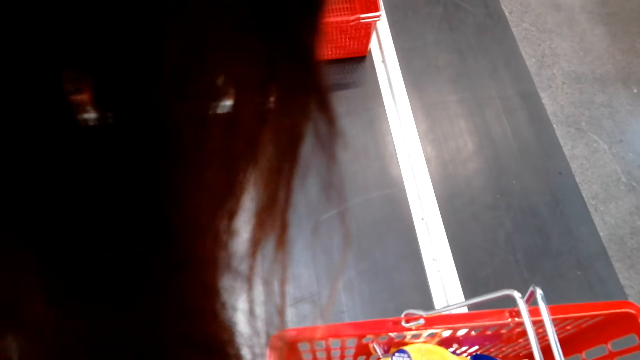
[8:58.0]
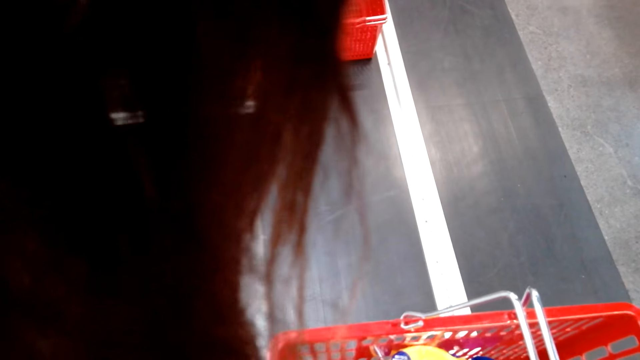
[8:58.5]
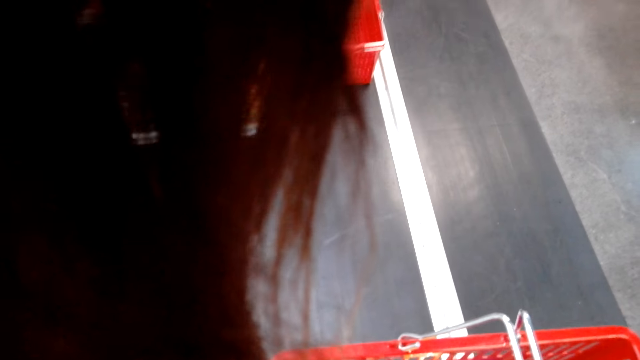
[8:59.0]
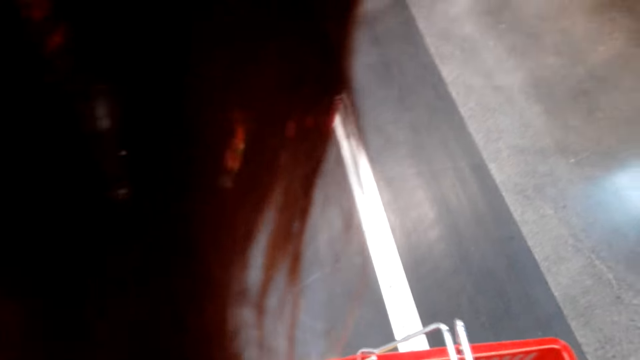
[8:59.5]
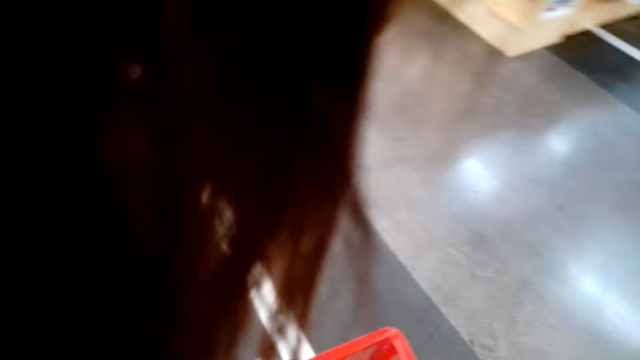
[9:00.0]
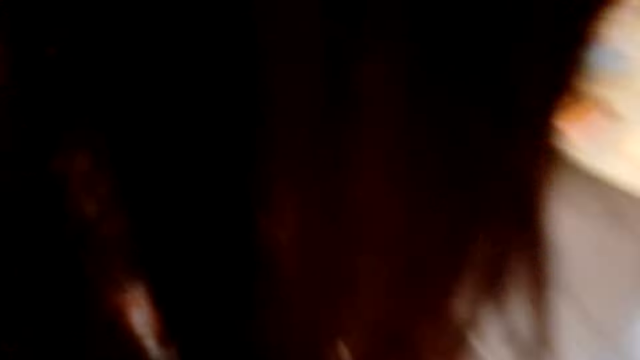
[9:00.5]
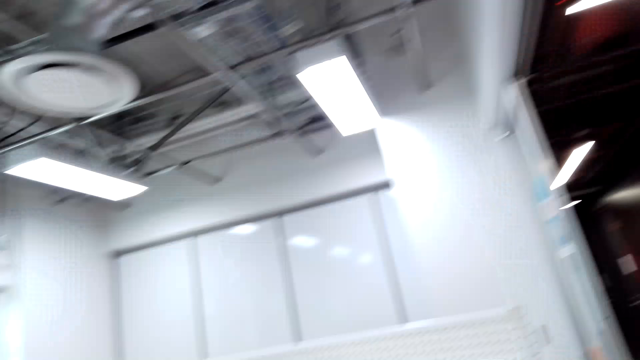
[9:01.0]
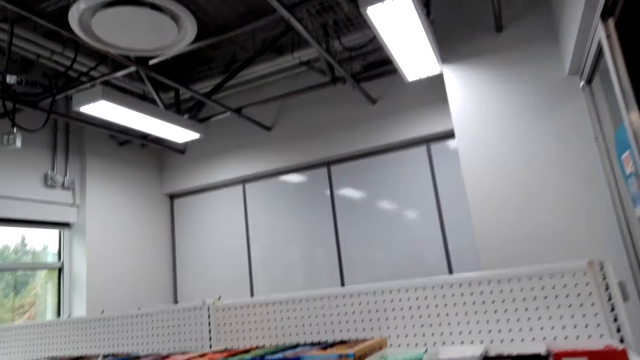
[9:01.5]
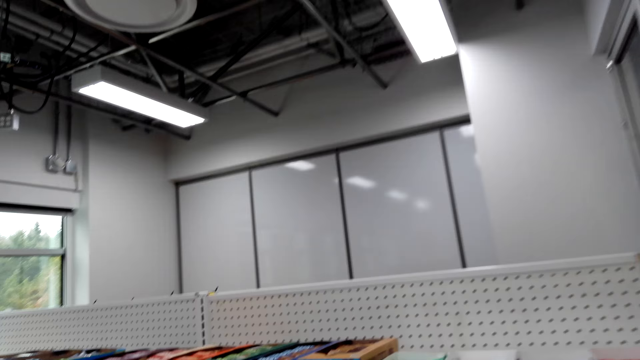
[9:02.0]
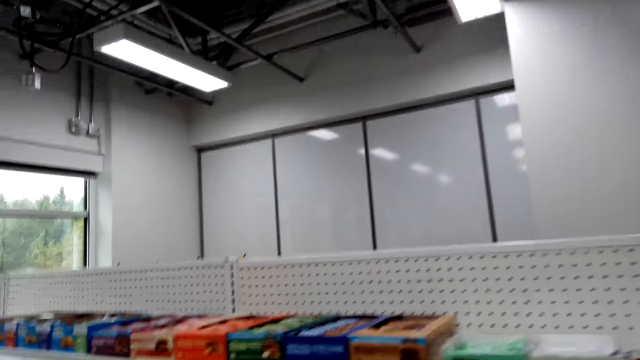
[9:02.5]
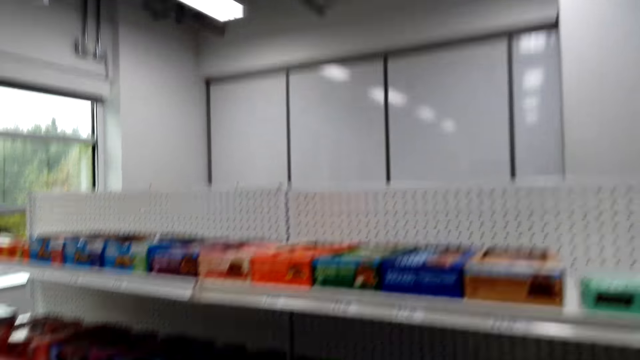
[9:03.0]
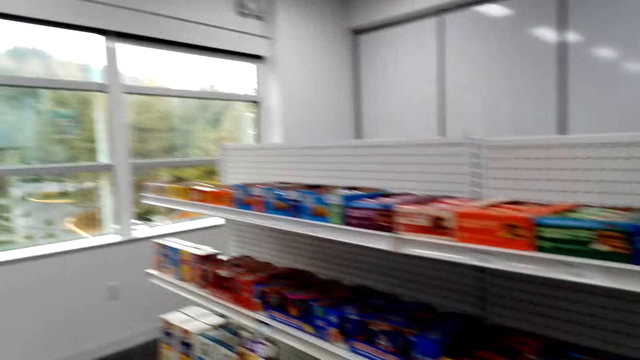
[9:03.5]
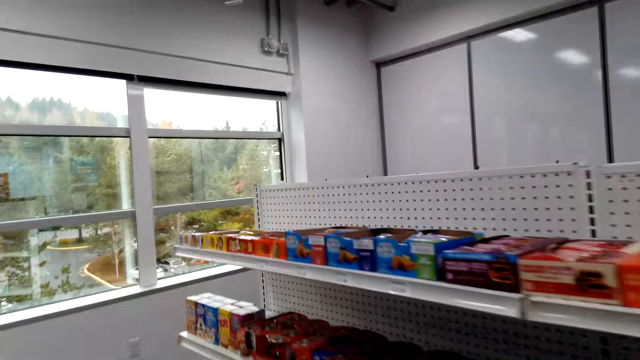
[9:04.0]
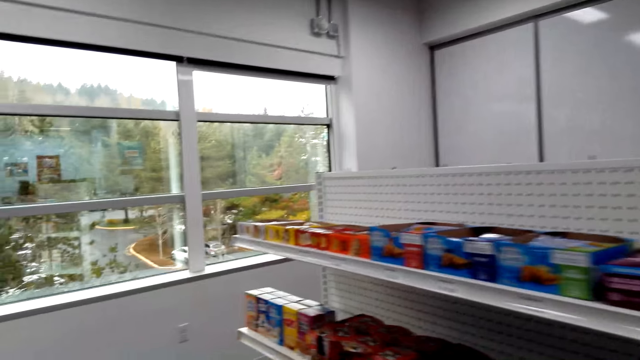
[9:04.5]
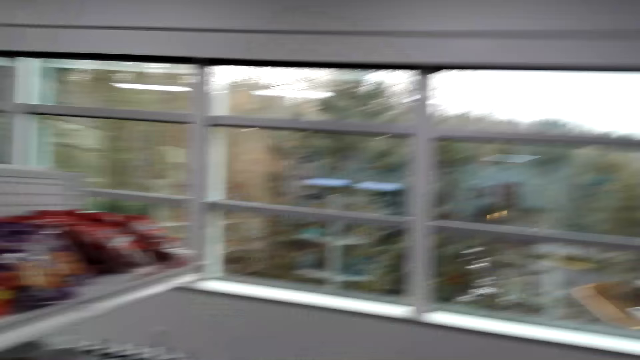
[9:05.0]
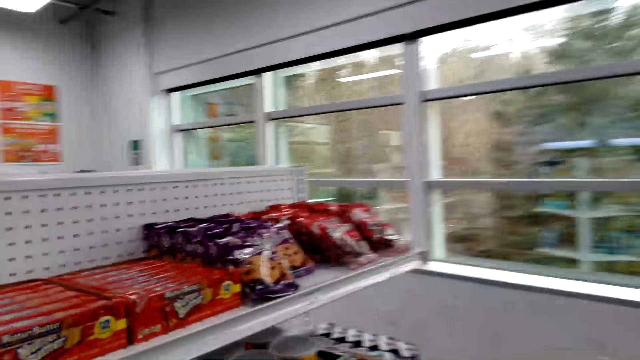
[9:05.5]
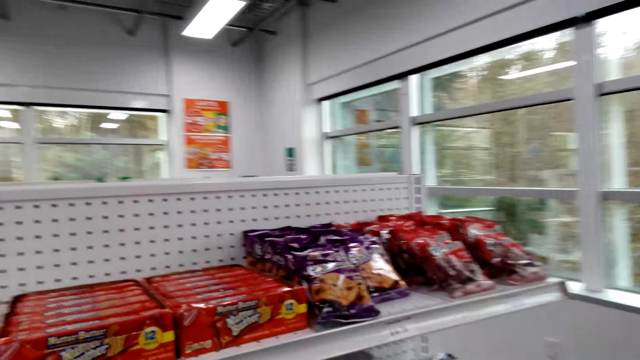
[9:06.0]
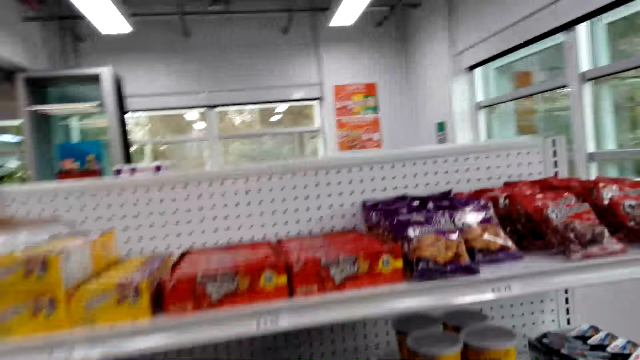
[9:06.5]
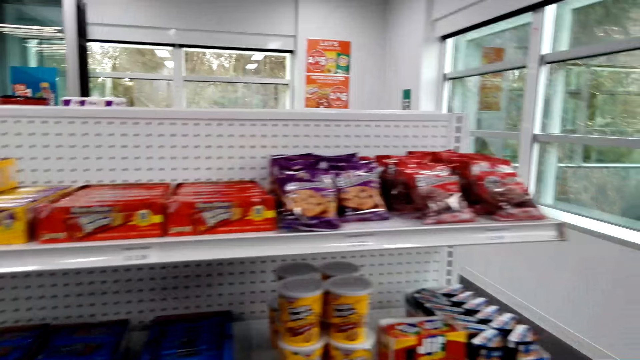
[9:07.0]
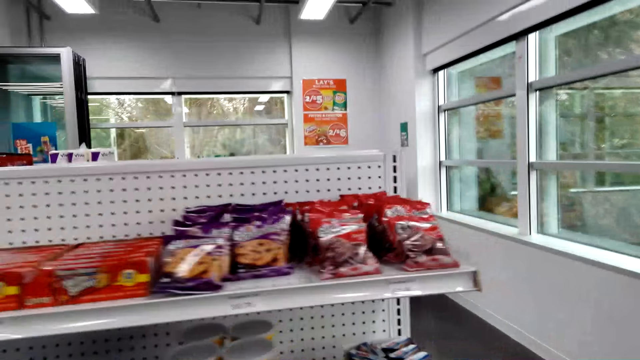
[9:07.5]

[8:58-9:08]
The camera wearer moves around the supermarket.

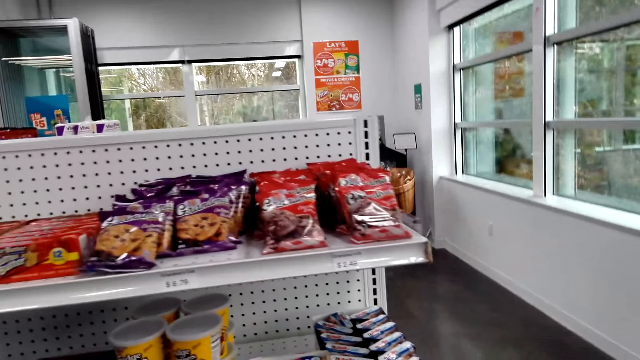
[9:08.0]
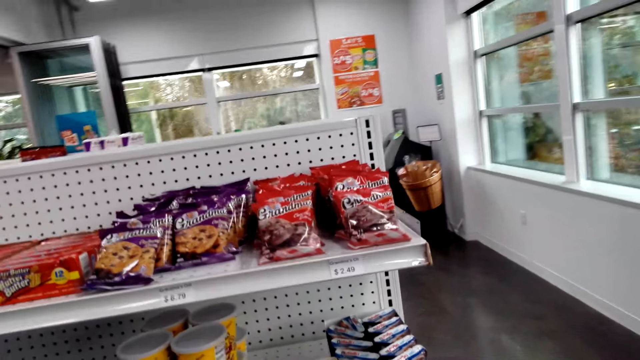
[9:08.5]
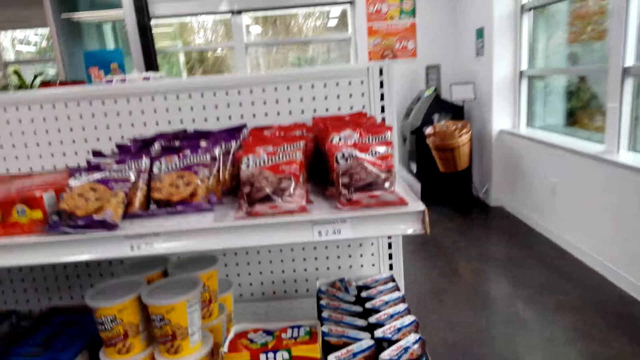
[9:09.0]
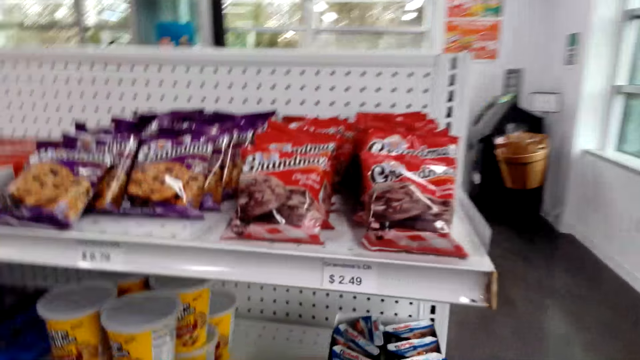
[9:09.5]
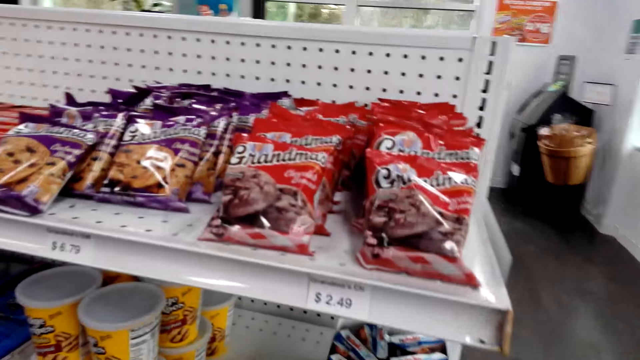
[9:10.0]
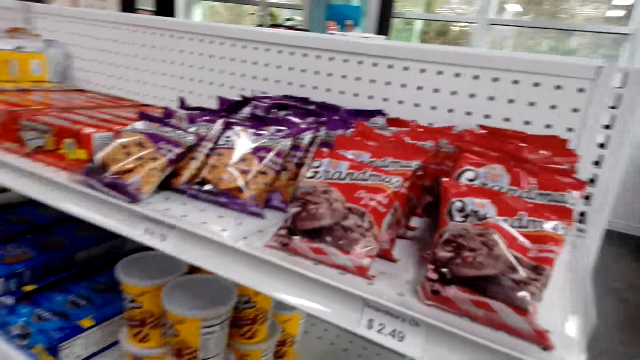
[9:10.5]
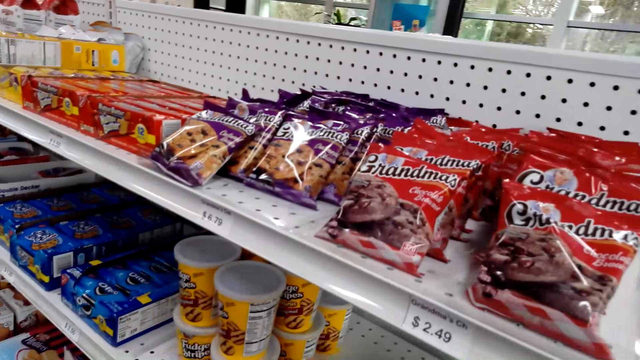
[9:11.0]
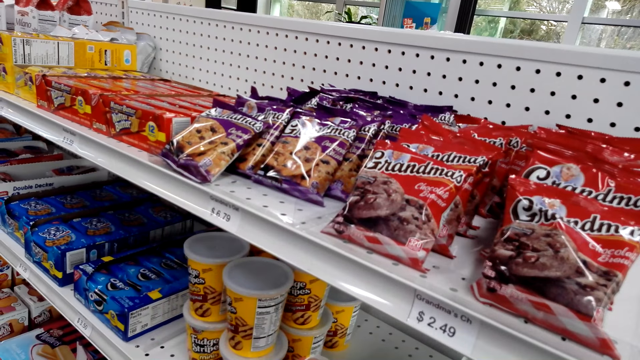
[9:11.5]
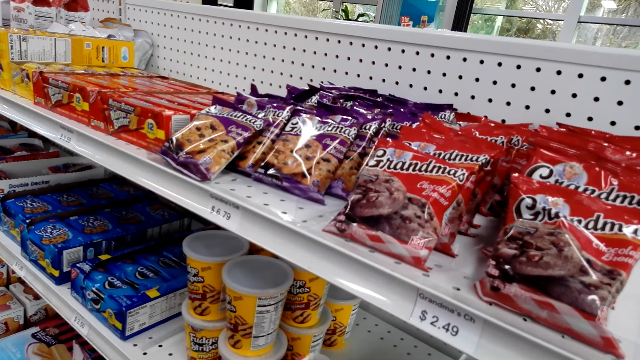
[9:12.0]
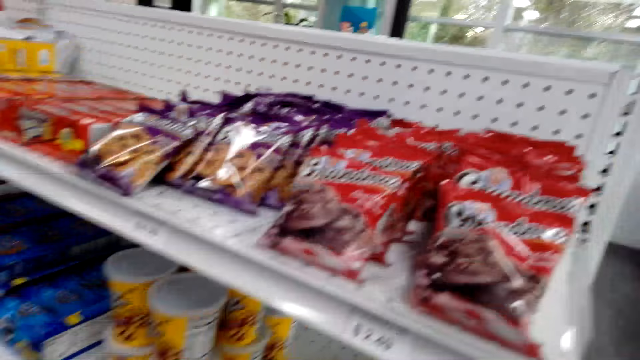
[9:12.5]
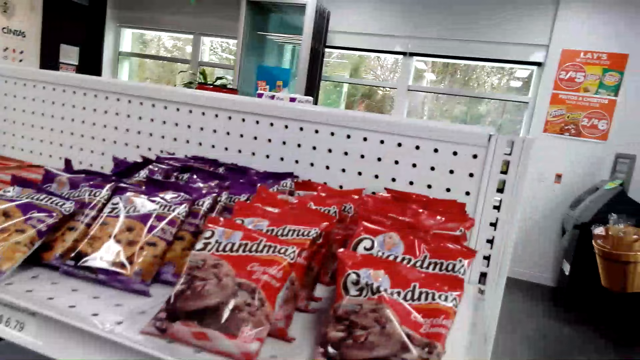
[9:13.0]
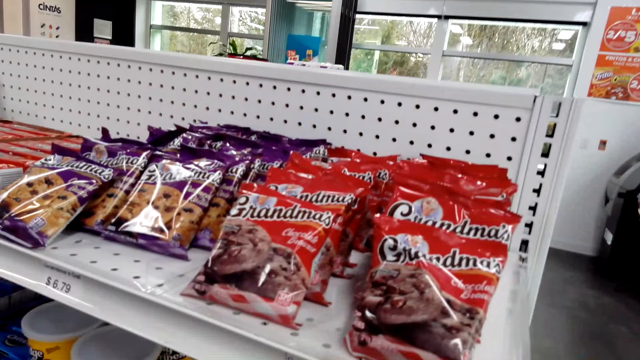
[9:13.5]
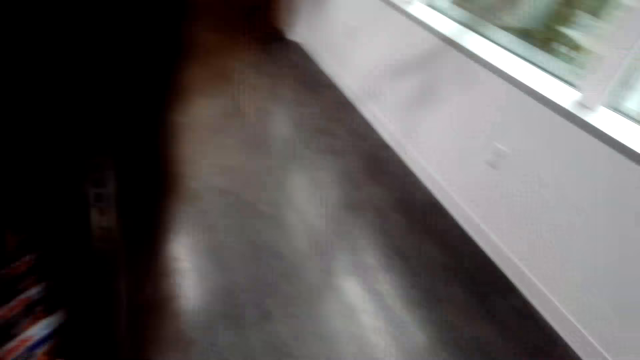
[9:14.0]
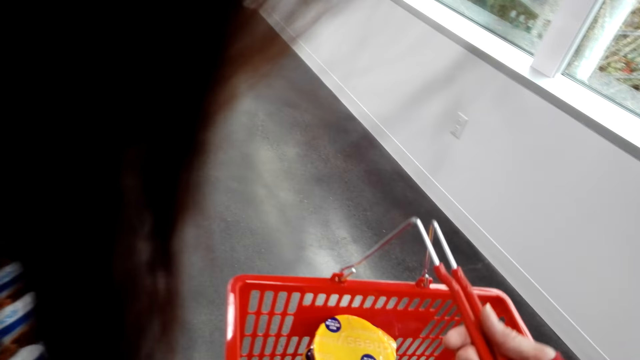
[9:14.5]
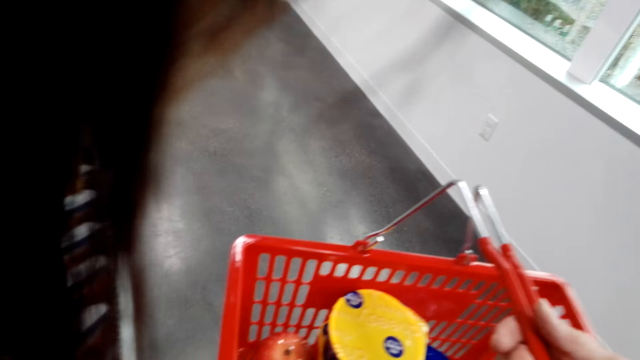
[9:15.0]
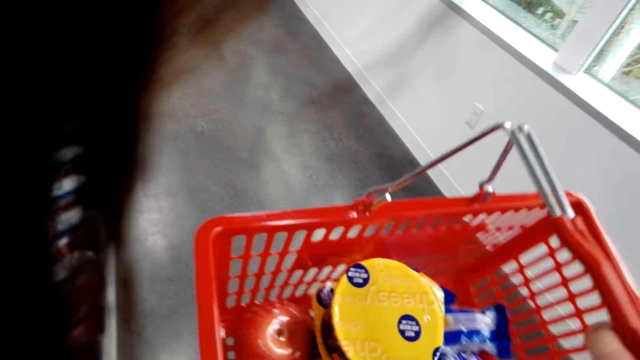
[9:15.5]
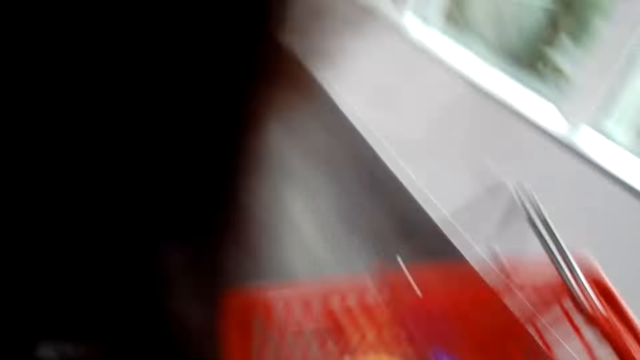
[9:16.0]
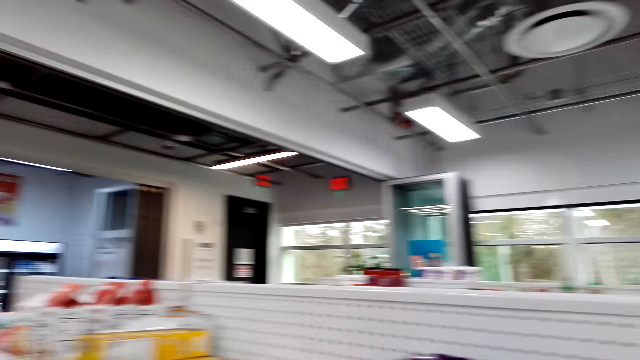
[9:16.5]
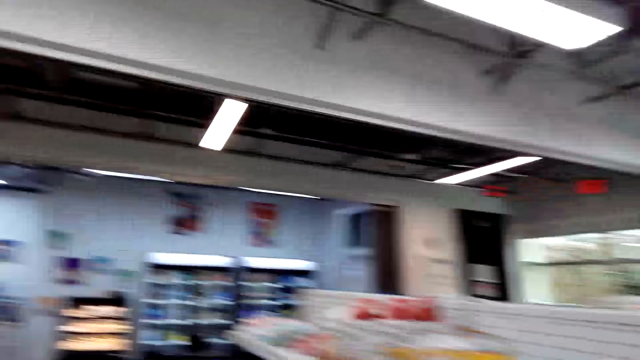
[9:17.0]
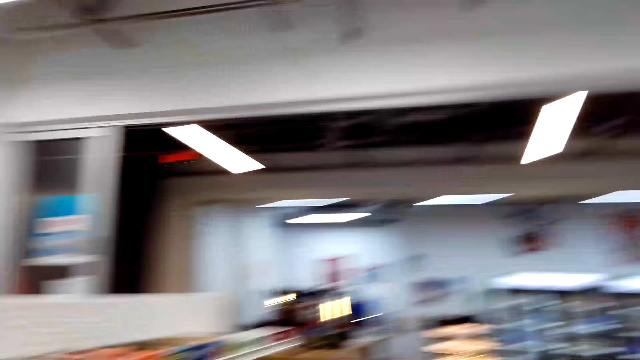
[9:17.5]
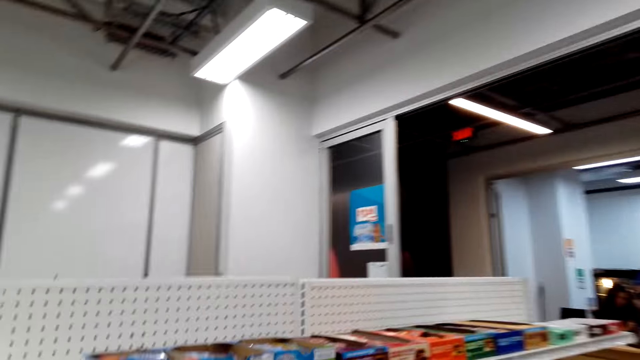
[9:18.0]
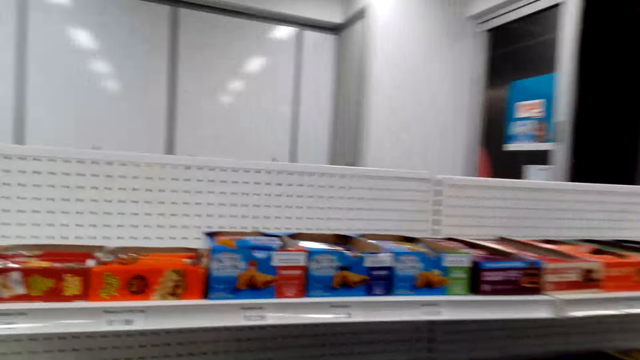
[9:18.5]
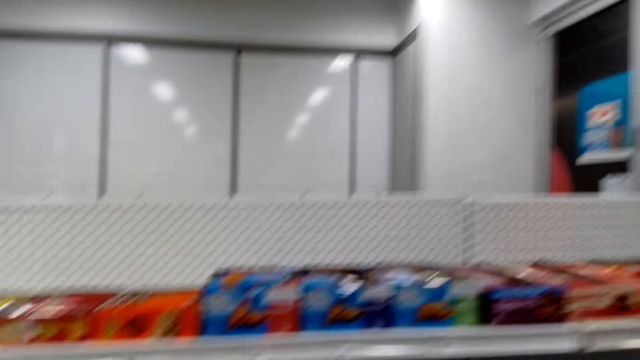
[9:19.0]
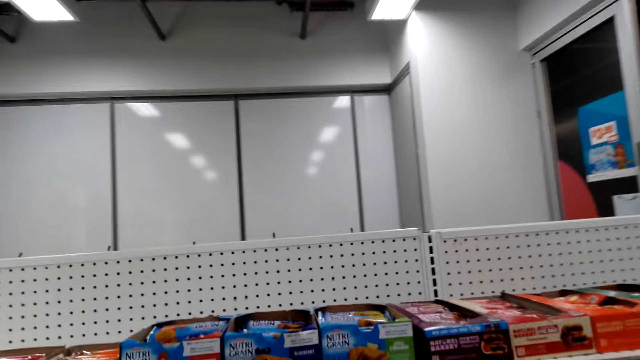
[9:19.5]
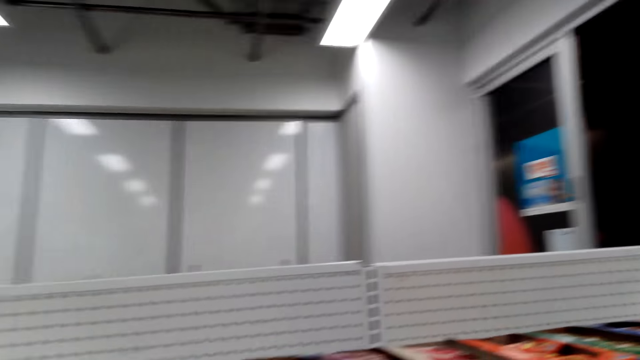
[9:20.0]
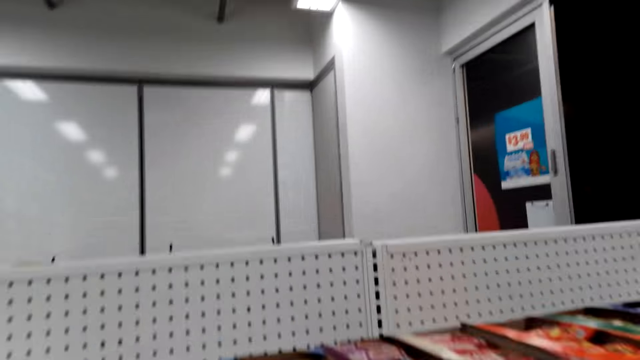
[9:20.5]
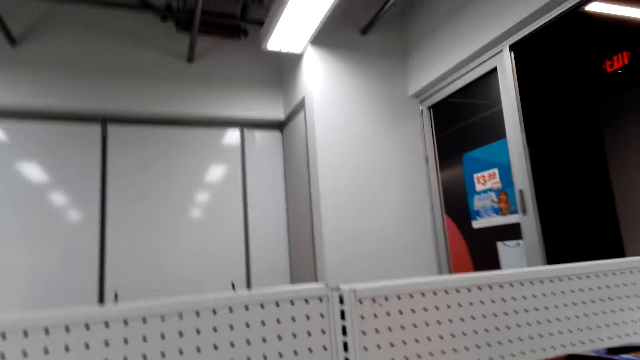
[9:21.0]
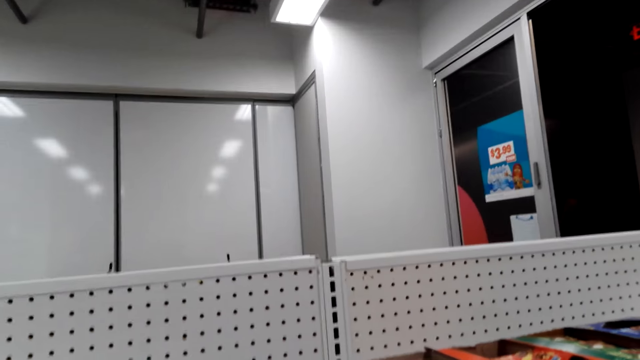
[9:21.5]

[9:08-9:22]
The camera wearer checks products in the store. They check the product in the basket. They look around the store.
